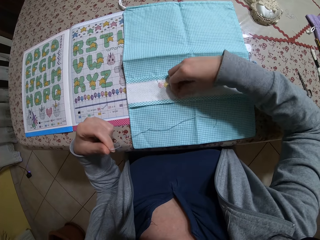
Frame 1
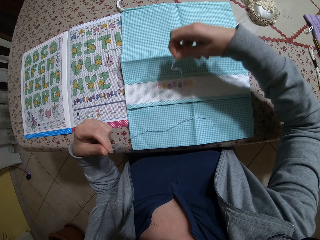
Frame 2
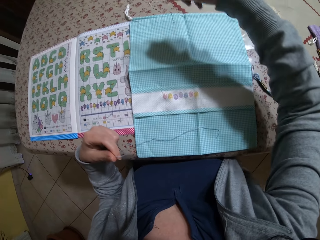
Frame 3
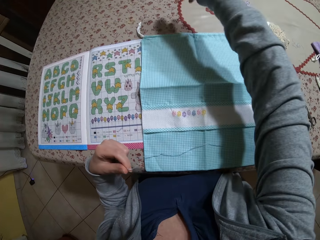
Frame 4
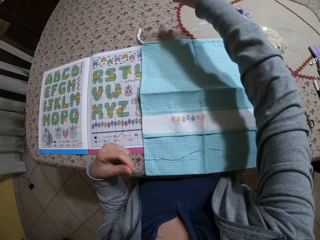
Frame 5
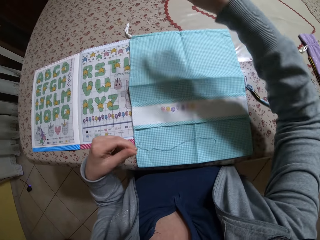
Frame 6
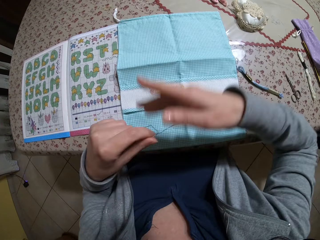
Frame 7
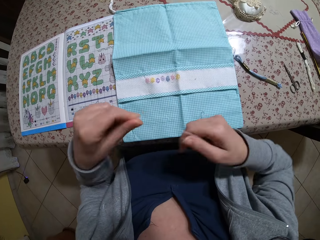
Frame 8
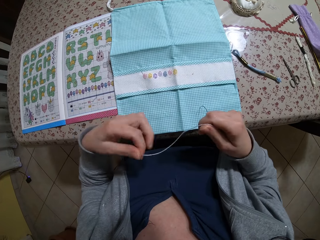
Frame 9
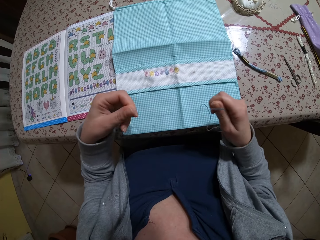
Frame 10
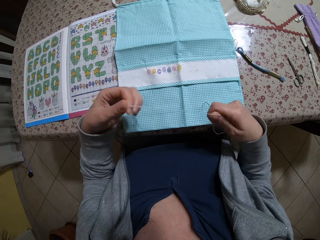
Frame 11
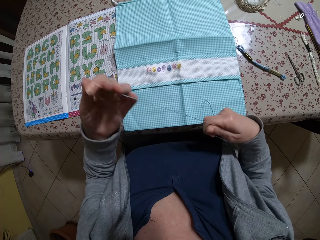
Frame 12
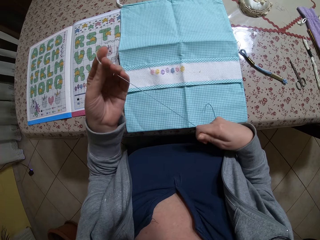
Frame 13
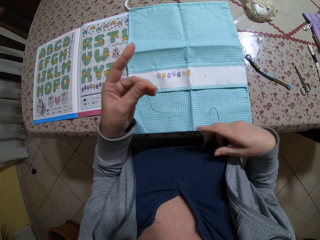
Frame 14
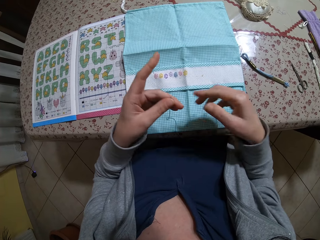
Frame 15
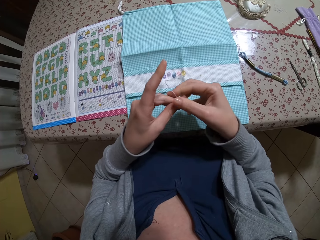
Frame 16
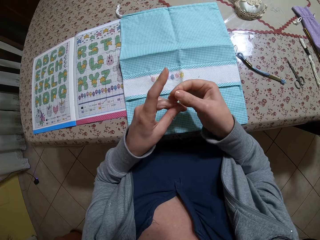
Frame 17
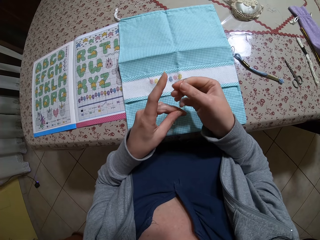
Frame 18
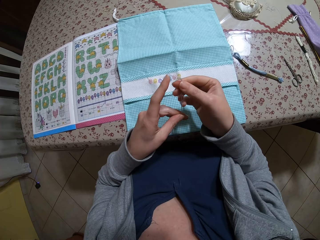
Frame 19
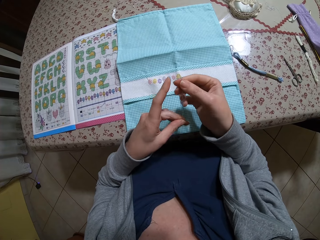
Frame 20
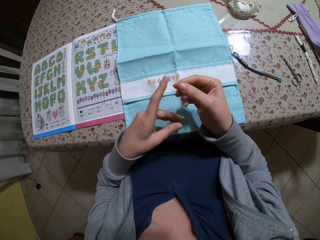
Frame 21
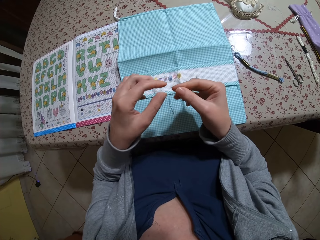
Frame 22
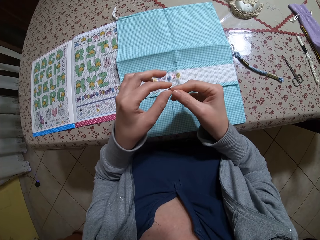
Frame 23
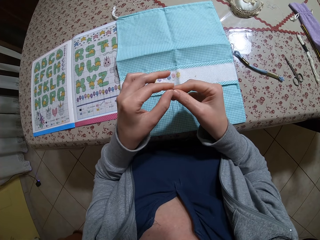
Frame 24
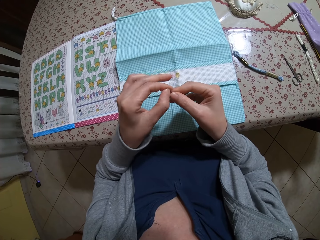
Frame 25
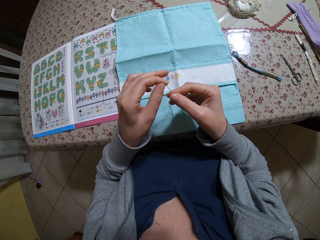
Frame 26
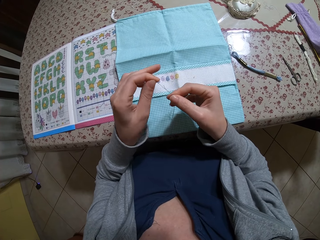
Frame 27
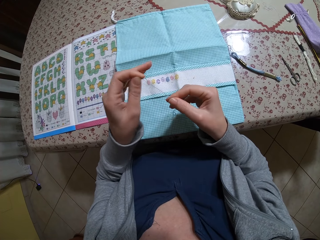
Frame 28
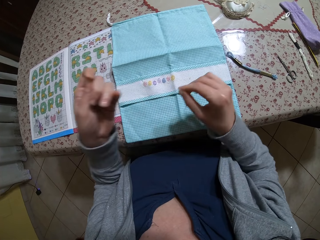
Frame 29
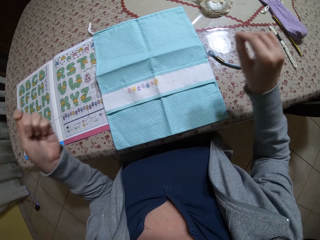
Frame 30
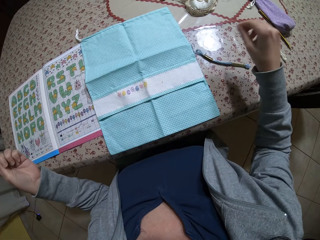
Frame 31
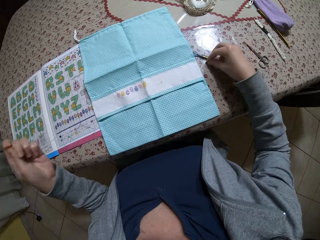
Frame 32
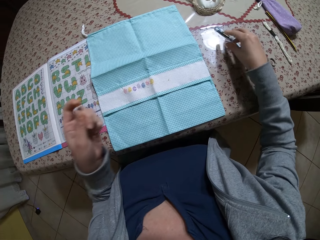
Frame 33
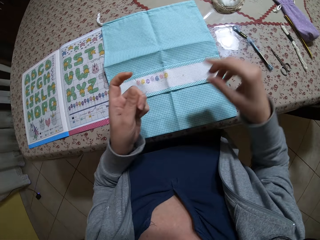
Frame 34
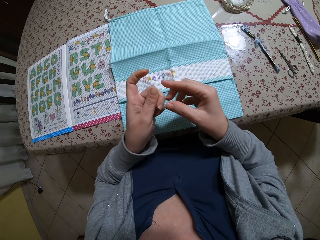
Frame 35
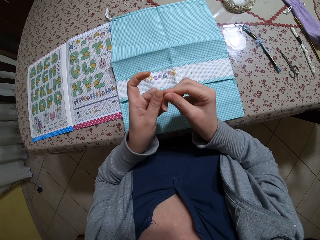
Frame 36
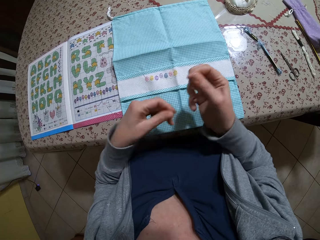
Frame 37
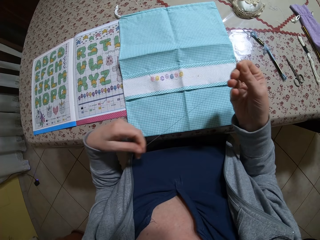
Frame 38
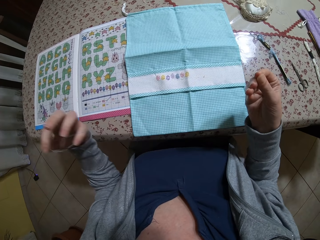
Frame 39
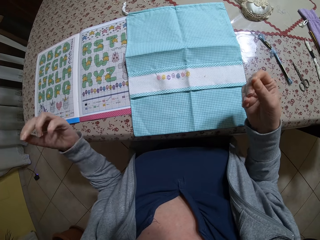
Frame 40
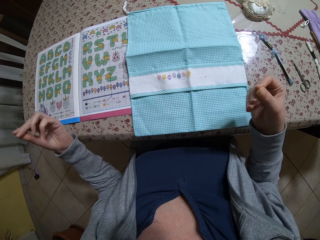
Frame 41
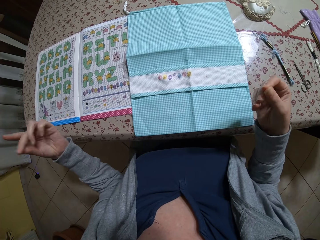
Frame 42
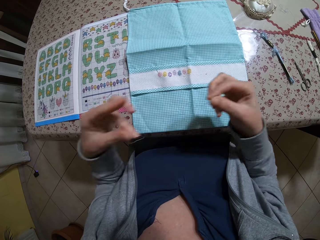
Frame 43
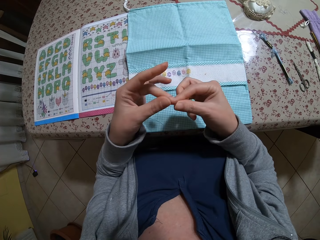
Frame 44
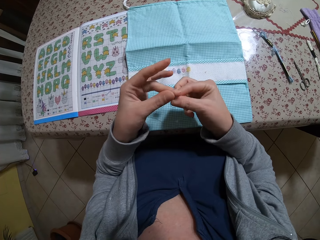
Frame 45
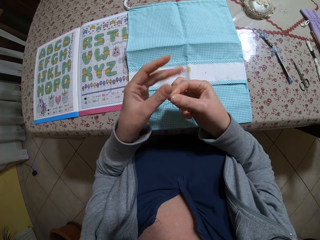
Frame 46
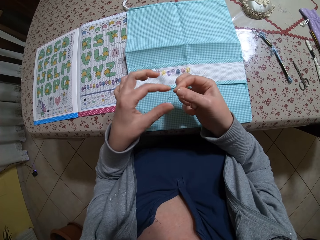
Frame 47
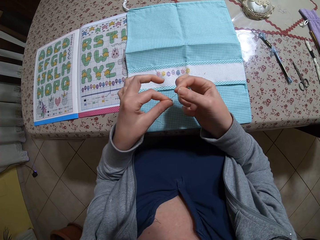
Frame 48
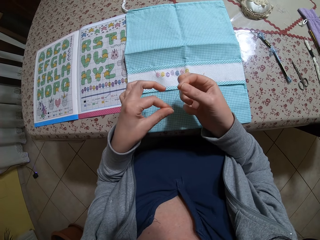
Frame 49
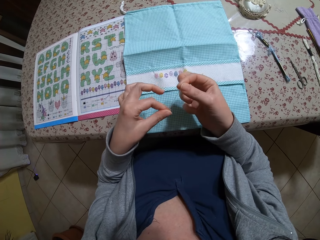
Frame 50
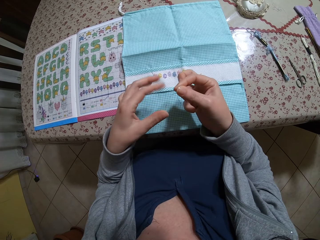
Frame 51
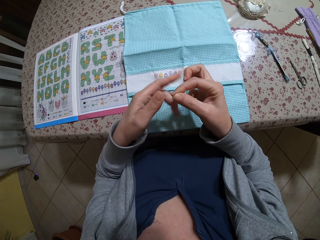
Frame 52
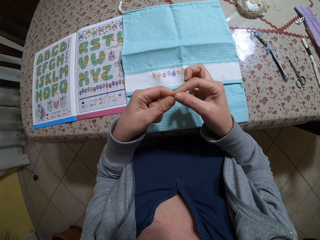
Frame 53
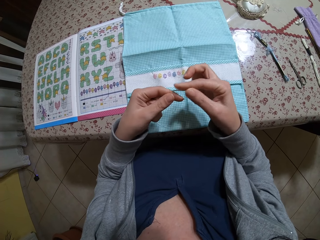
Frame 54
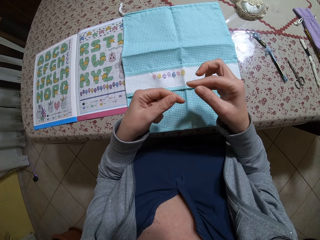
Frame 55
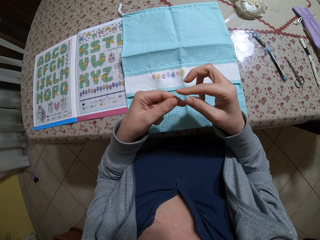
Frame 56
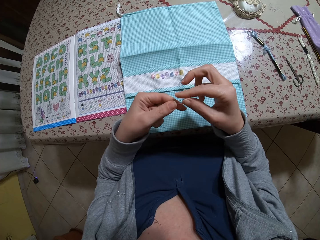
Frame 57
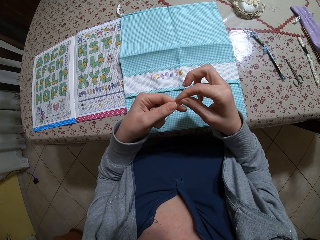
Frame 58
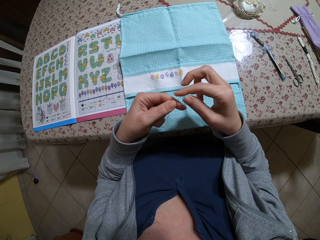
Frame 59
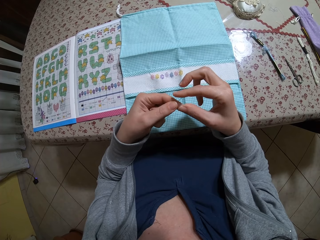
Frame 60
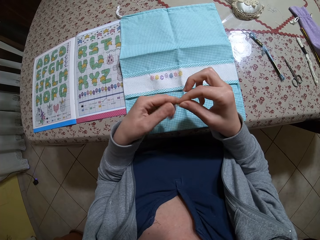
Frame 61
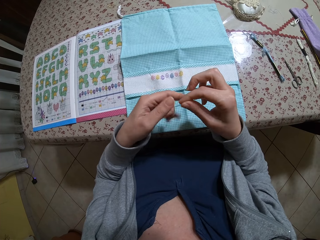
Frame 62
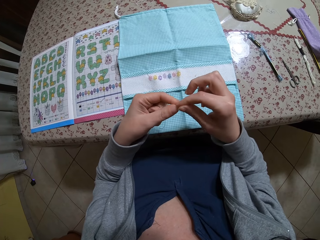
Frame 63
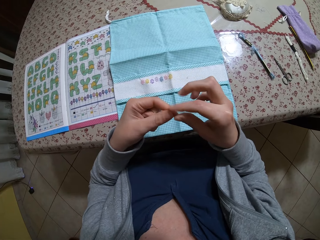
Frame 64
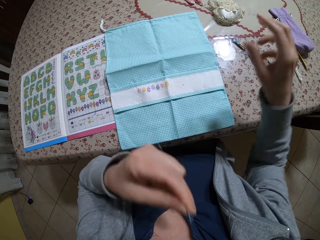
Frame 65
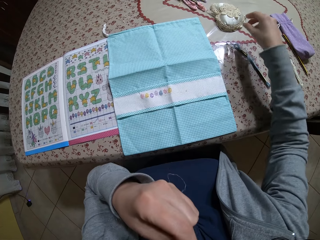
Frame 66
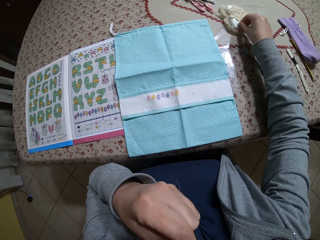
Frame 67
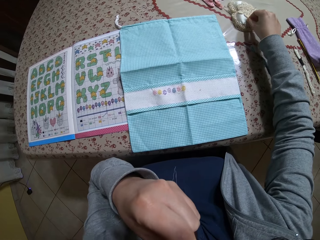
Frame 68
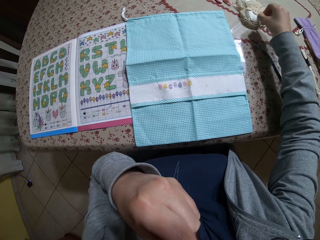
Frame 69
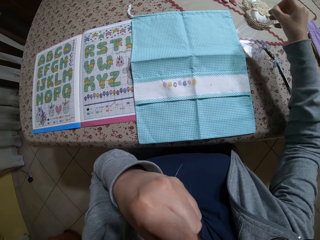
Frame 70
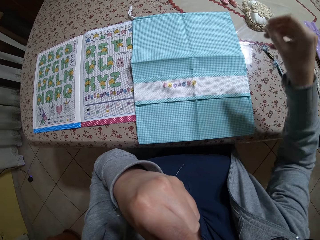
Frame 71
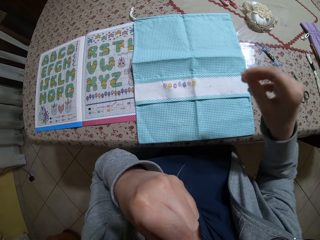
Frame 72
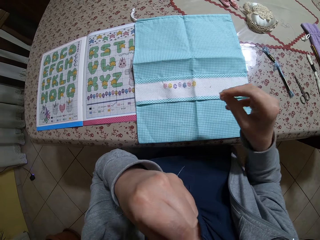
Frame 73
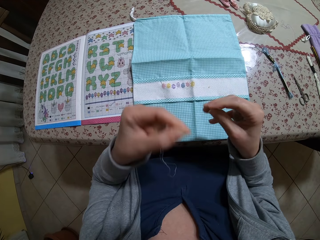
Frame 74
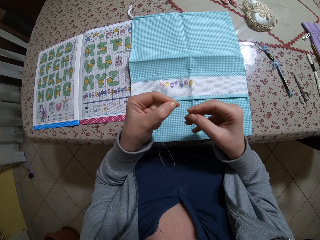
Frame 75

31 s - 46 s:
The camera wearer knots thread with both hands. She moves an embroidery thread on the table with her right hand. She adjusts the thread with both hands. She puts the thread in her mouth. She picks up a needle from the table with her right hand.

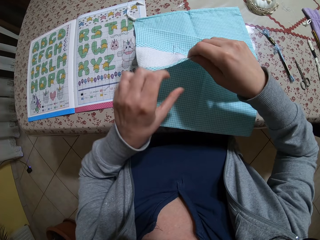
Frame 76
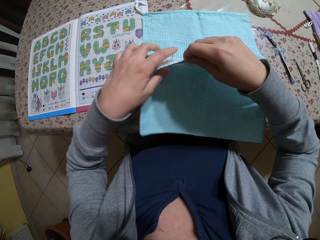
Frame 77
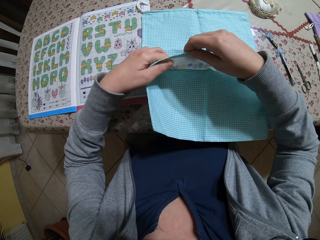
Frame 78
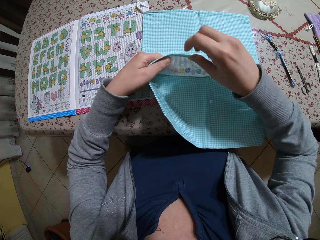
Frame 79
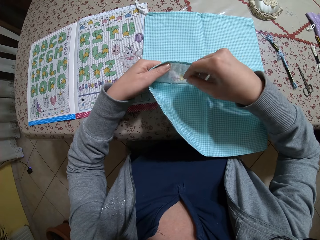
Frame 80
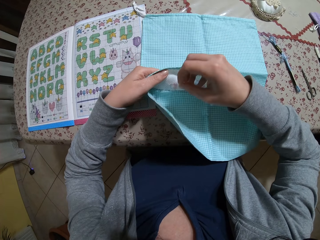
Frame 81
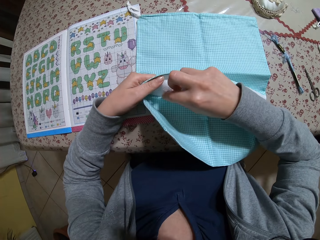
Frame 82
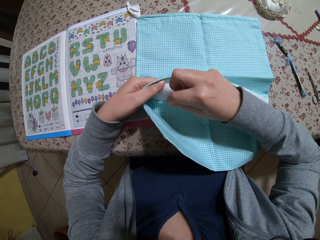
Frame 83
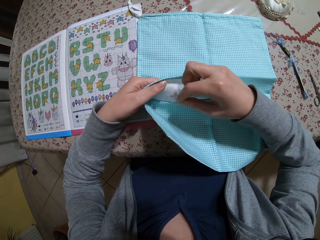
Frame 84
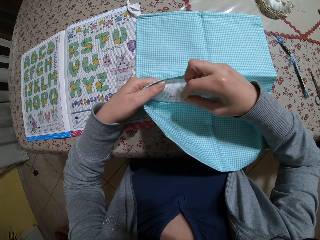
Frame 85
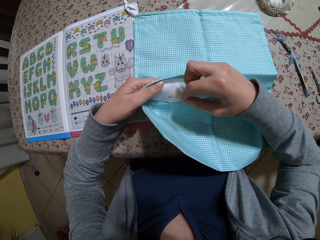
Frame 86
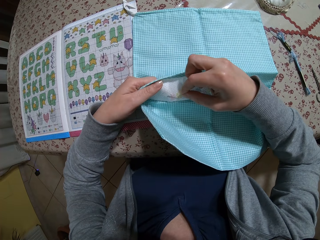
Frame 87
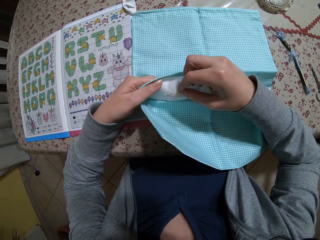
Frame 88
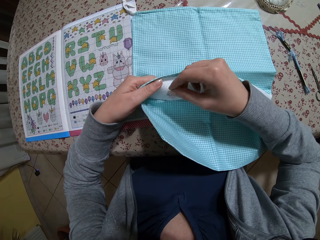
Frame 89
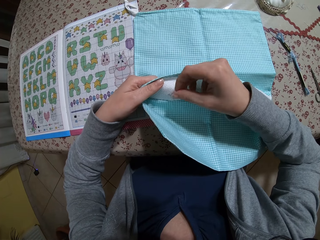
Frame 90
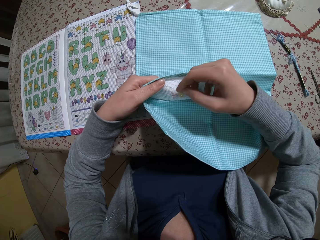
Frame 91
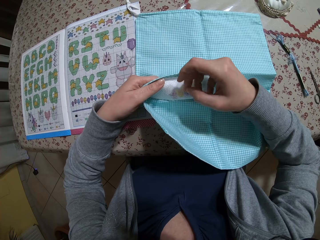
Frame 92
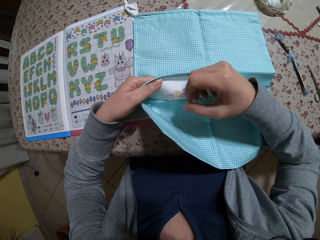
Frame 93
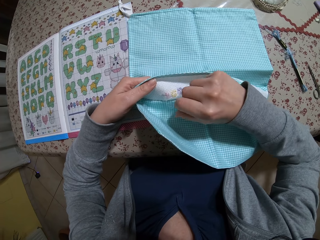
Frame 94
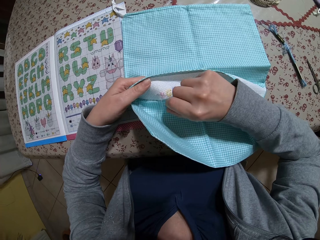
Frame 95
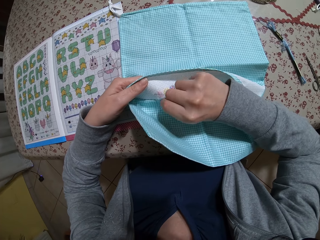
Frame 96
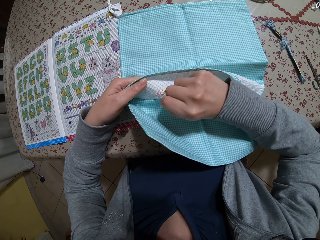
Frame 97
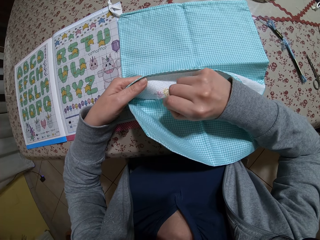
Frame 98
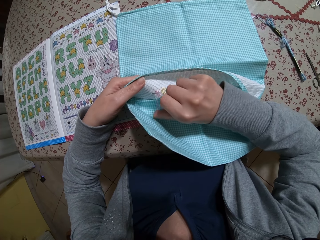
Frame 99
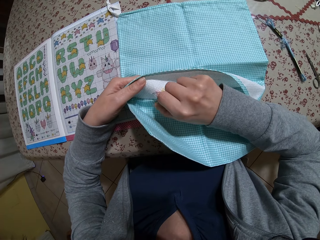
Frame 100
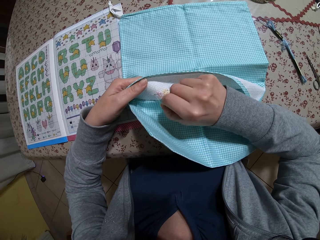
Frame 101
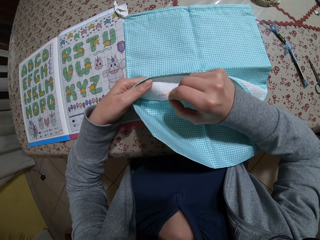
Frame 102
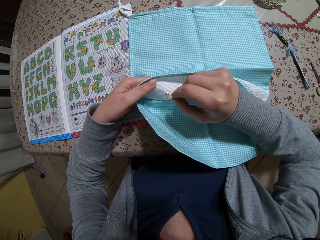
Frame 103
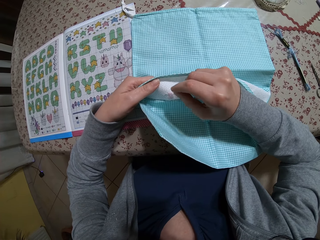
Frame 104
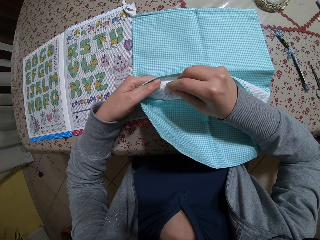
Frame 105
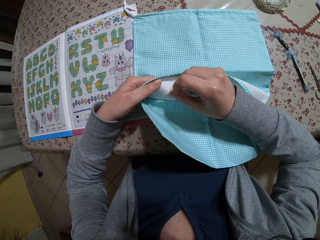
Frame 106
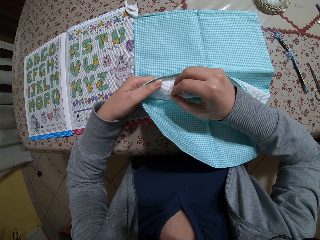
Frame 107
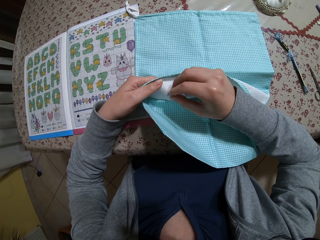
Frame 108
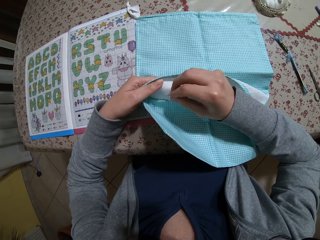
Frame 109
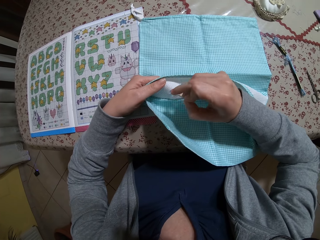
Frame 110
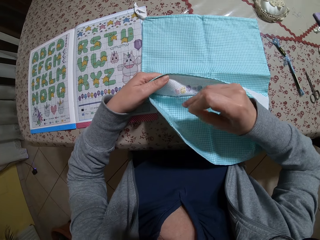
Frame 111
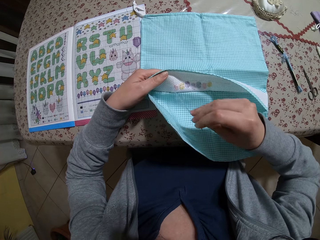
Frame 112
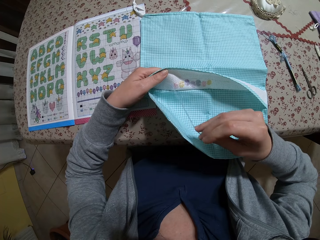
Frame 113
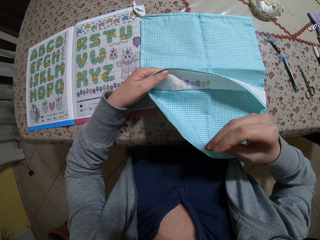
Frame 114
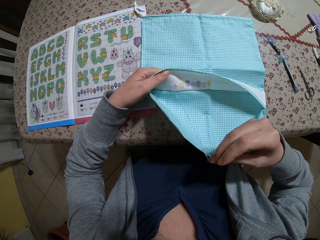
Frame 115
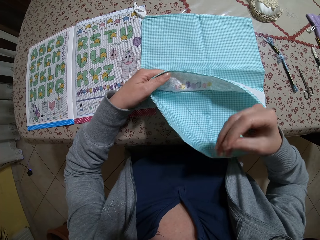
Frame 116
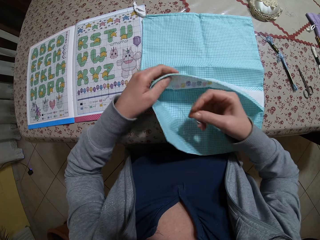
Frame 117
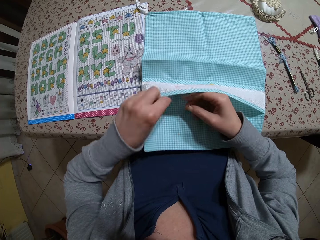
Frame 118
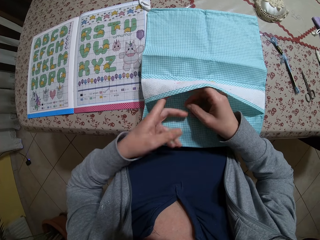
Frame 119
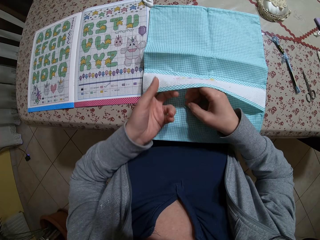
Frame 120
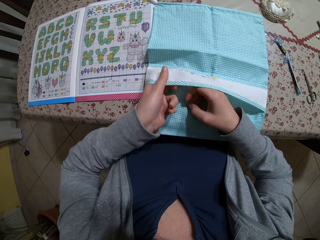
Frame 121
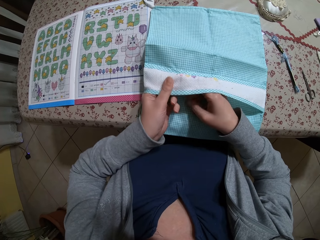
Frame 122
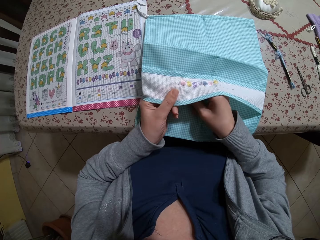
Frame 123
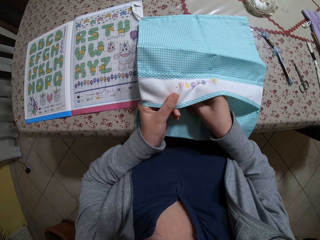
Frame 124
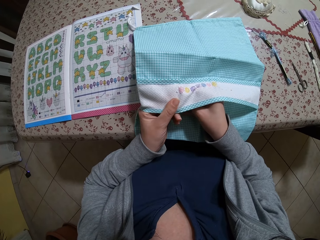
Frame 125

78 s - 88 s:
The camera wearer turns the fabric inside out.
